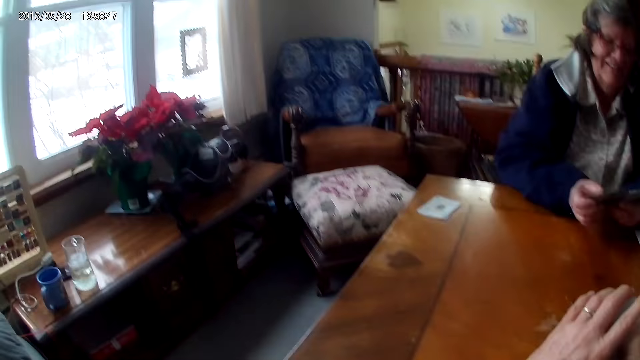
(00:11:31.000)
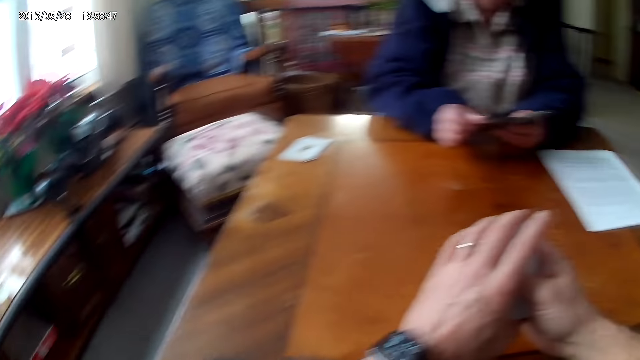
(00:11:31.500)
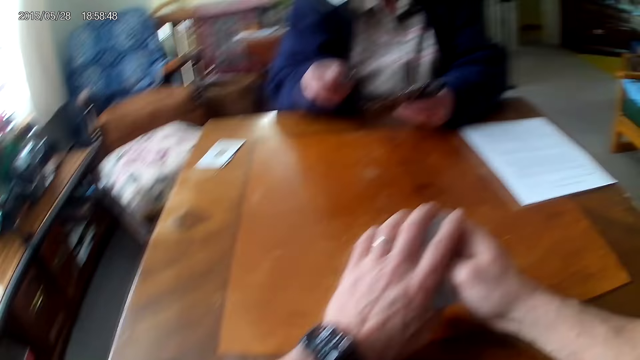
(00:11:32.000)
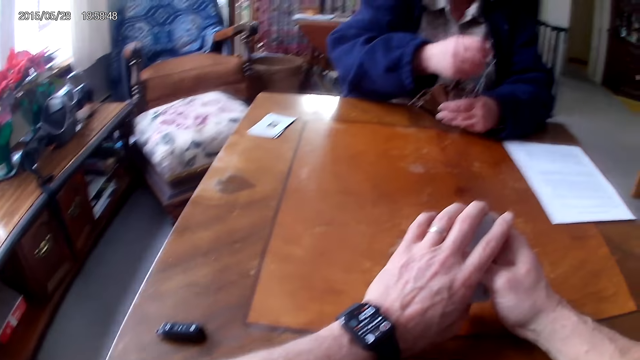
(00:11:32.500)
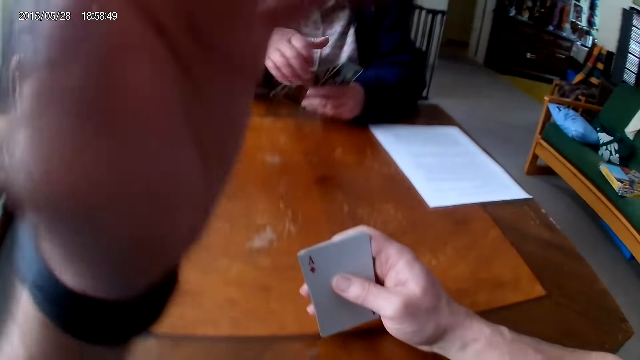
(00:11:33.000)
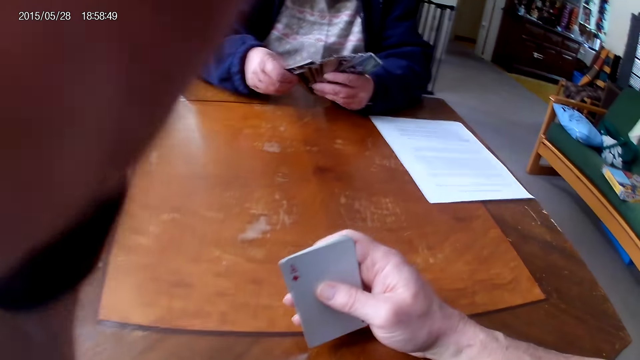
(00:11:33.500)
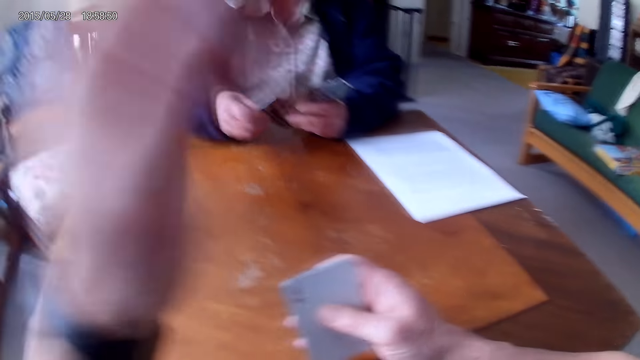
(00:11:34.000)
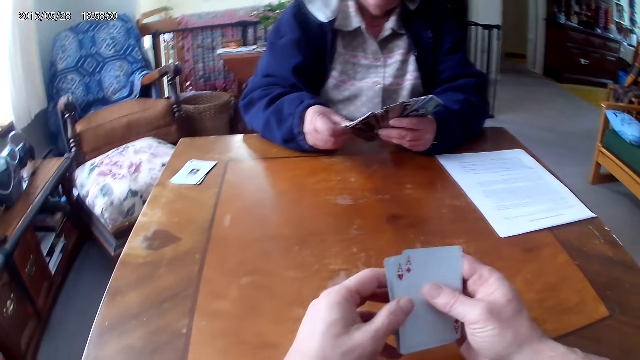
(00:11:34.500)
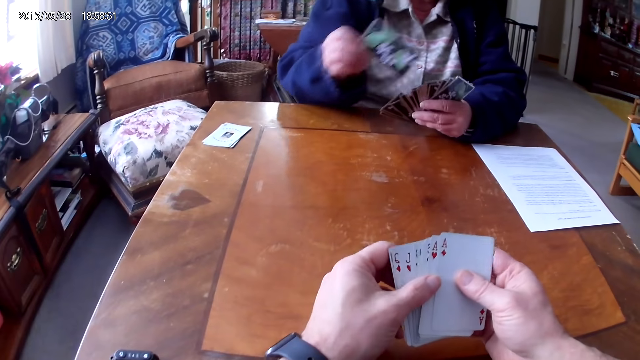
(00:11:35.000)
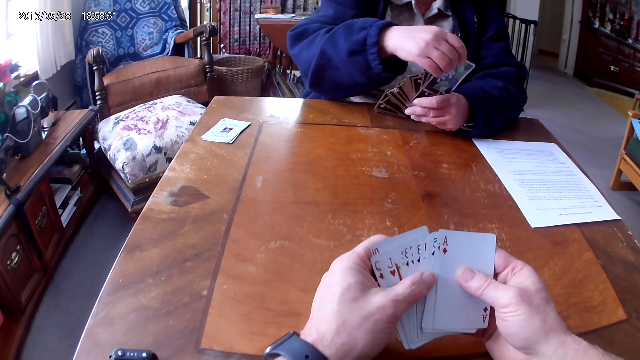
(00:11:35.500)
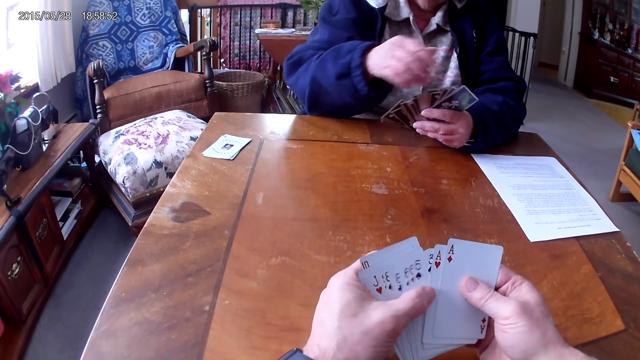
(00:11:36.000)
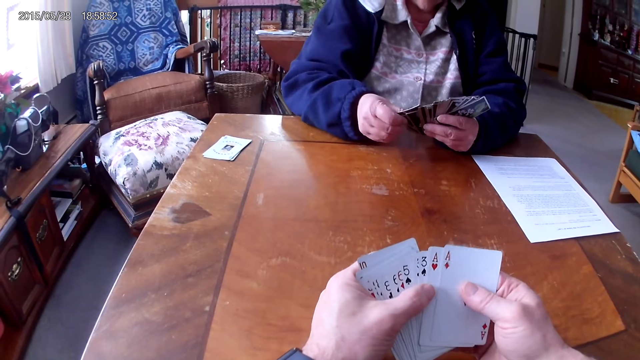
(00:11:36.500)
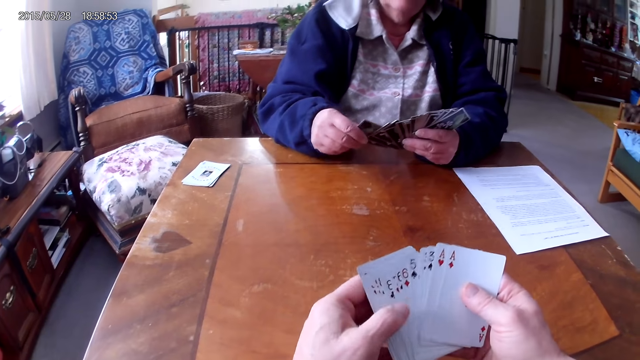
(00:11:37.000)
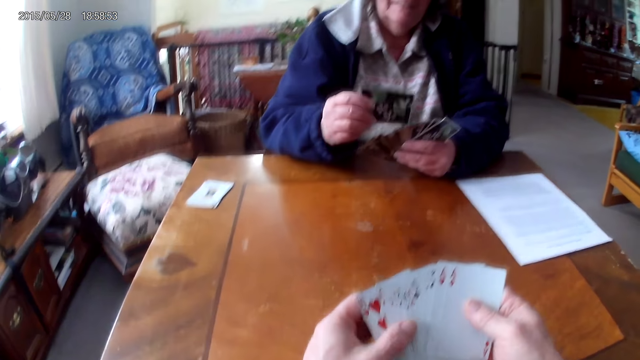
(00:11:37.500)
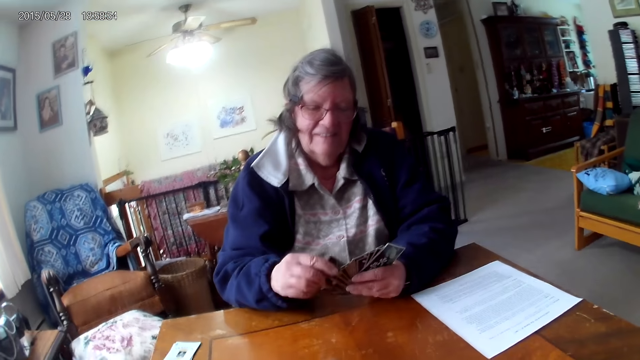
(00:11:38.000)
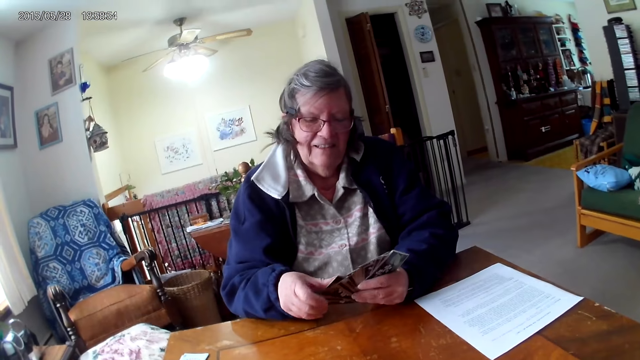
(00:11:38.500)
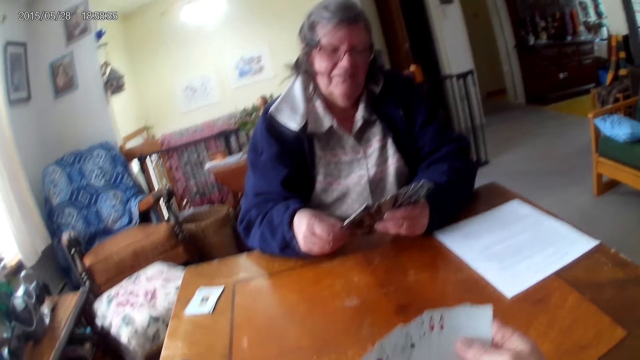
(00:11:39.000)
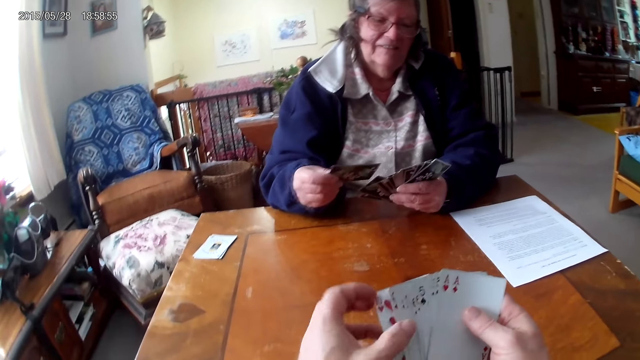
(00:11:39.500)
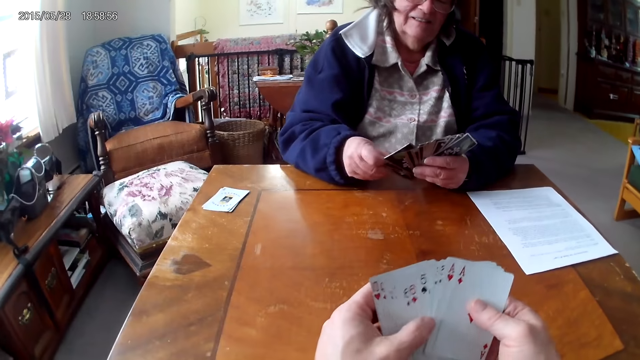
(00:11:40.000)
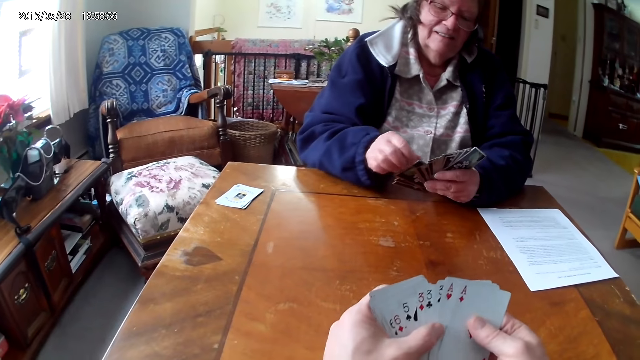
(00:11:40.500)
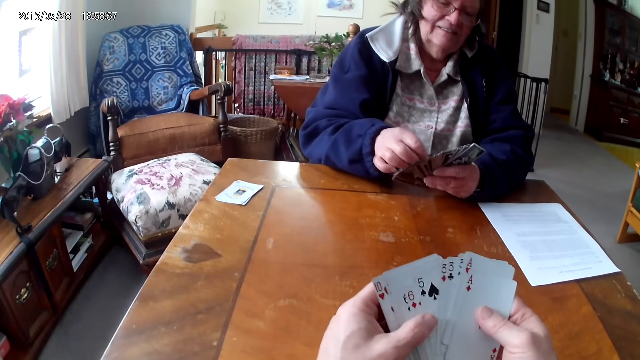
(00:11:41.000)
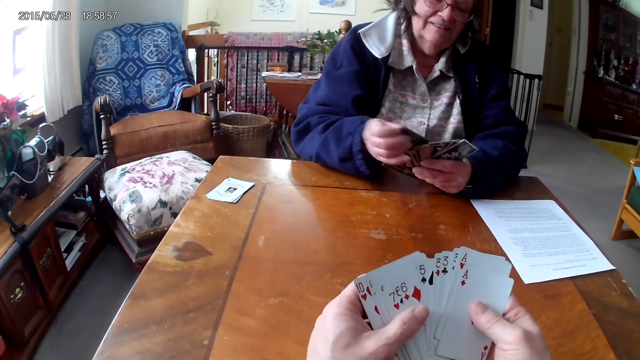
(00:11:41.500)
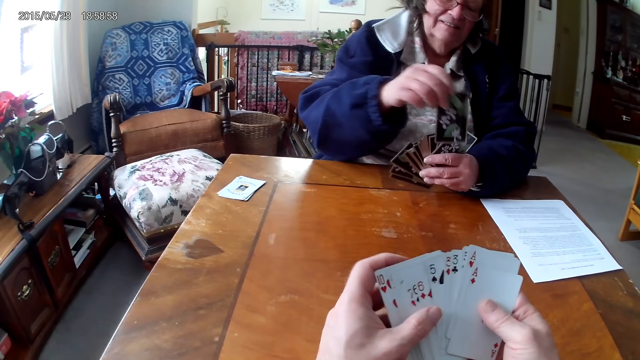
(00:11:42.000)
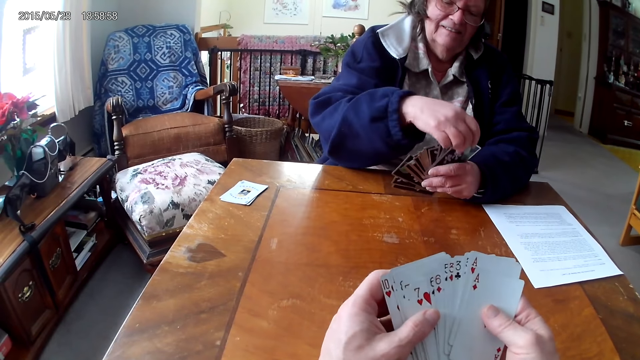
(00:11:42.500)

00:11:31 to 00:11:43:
The camera wearer touches his head with his hand. He arranges the cards.

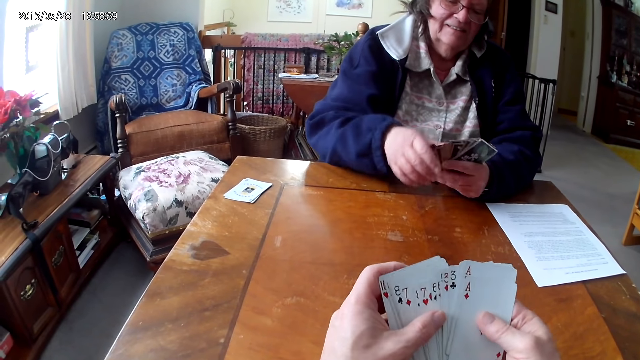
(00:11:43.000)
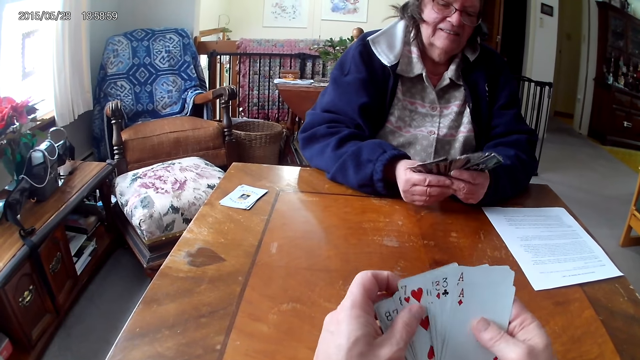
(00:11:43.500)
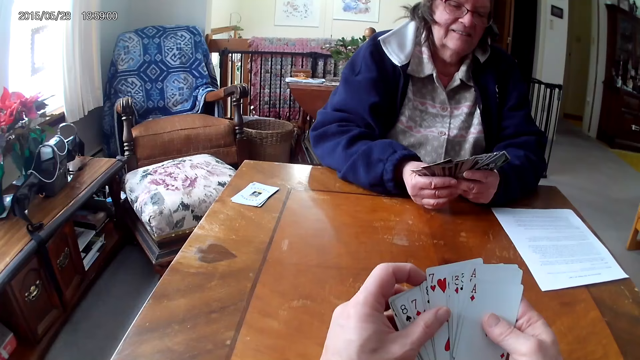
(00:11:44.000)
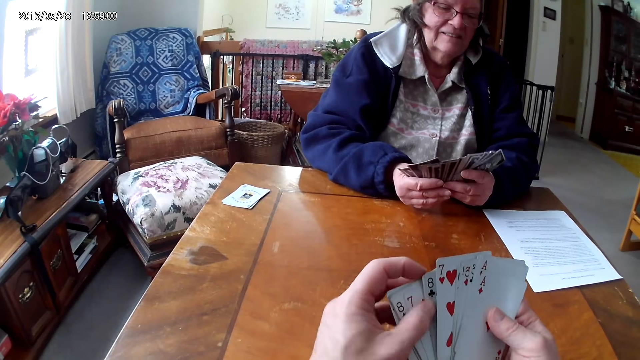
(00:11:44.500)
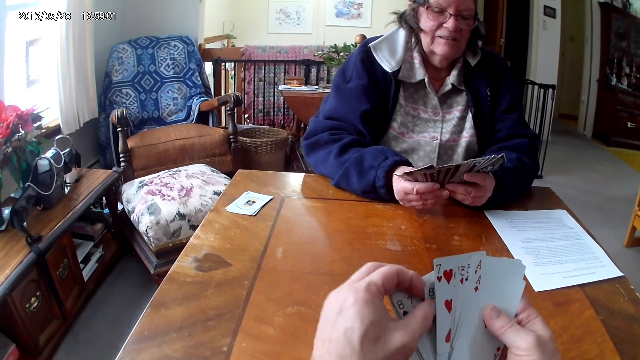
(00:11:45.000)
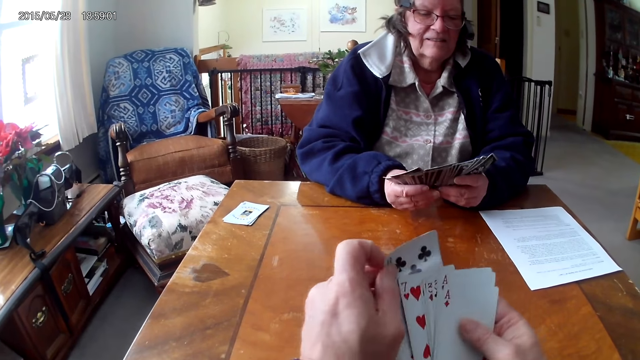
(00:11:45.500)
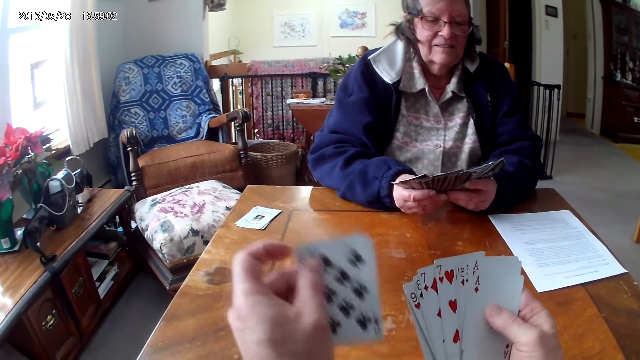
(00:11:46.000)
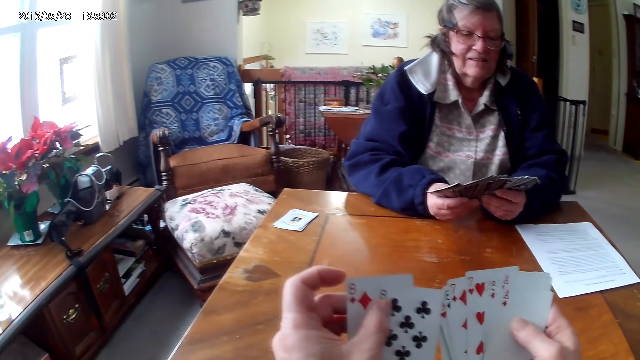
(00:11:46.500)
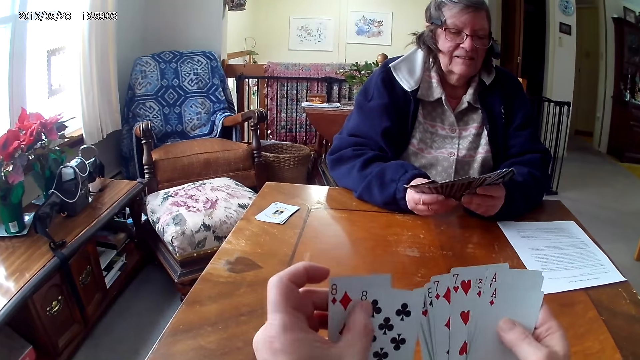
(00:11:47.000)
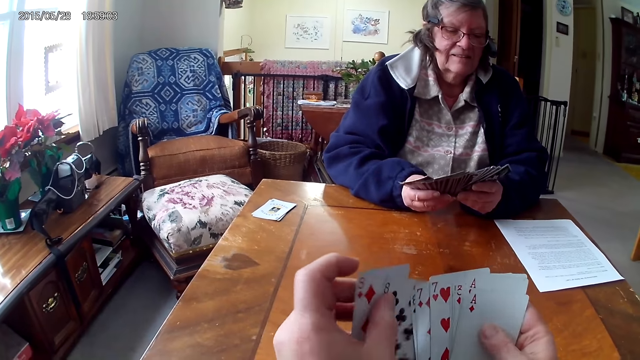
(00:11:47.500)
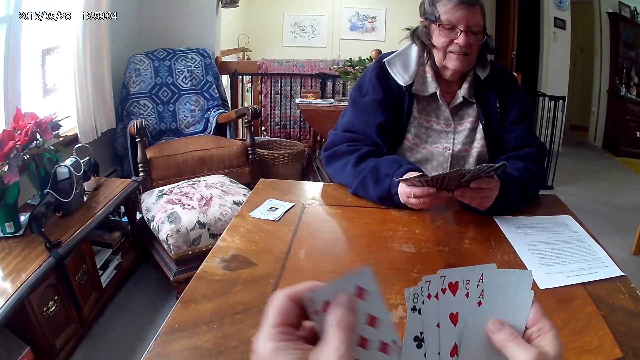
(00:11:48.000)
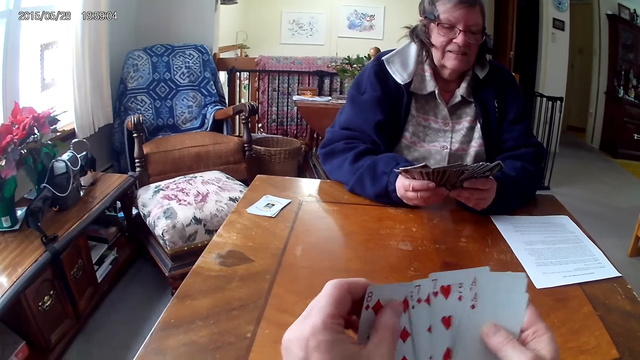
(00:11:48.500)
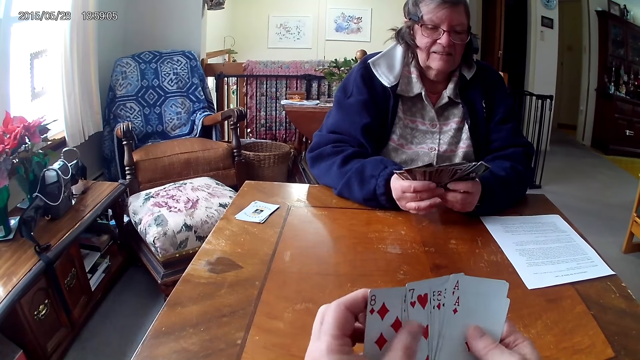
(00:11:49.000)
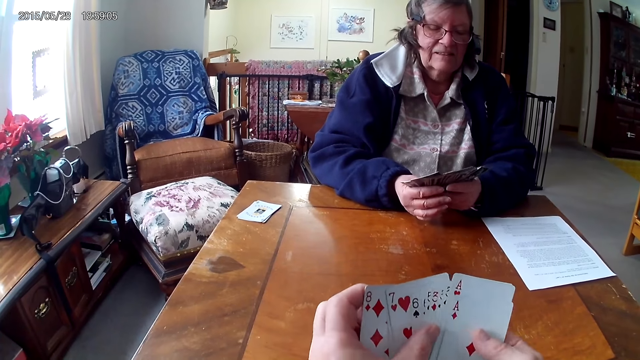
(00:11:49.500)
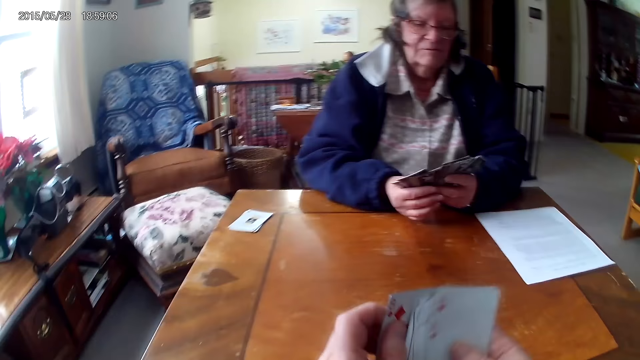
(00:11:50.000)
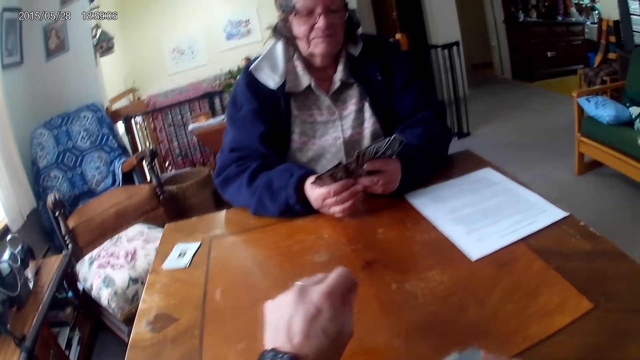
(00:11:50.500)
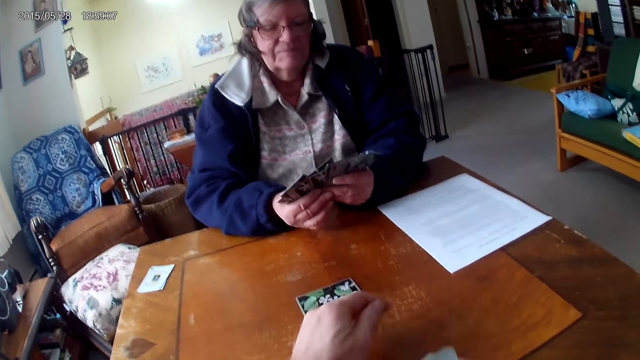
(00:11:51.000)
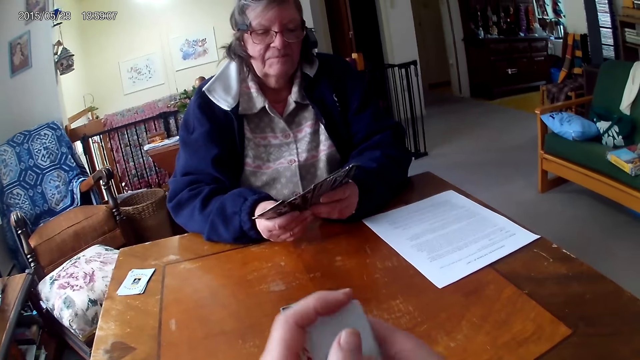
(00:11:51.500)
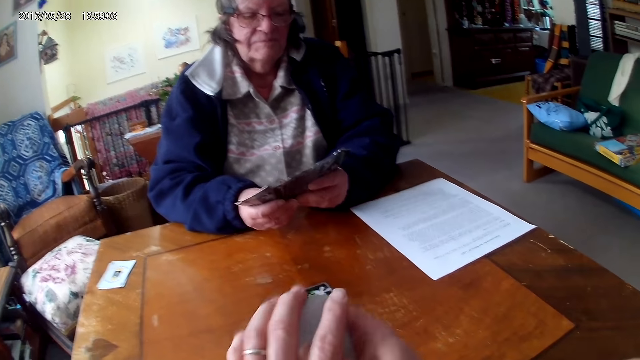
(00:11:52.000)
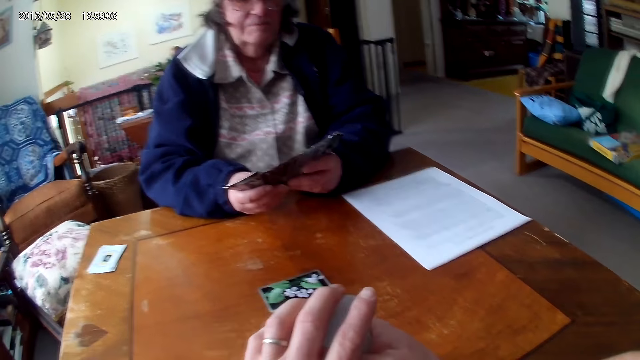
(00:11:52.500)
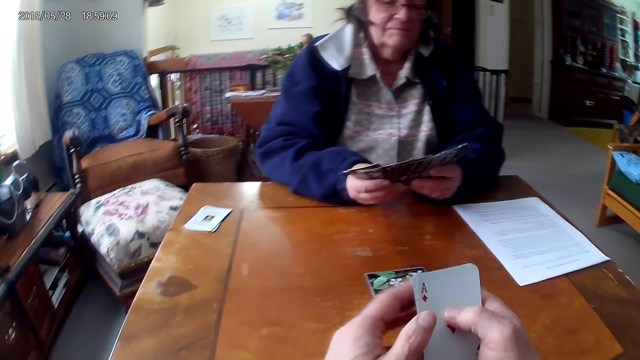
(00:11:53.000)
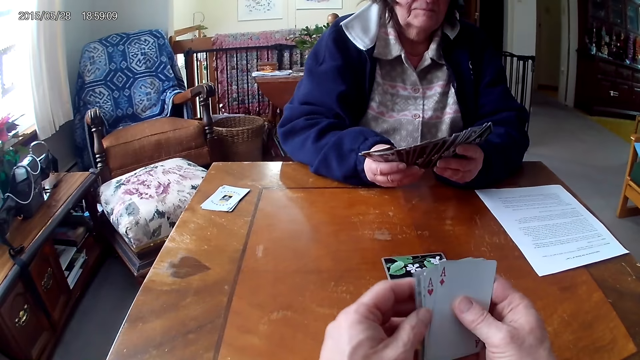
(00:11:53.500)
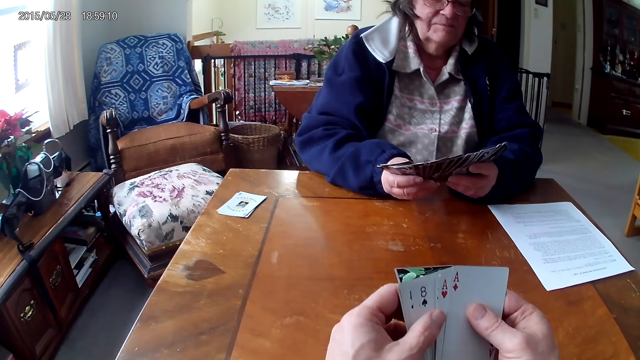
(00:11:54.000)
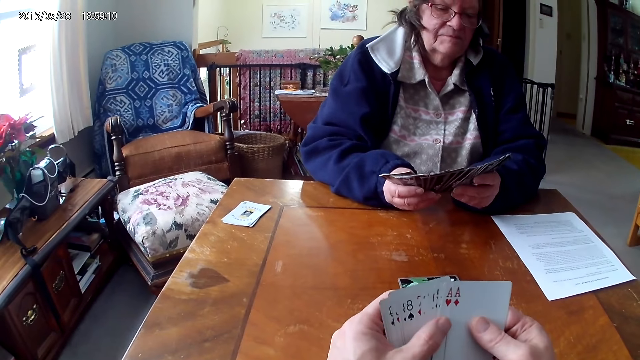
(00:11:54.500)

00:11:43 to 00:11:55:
The camera wearer throws a card on the table. A woman arranges the cards.
